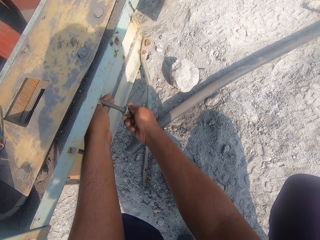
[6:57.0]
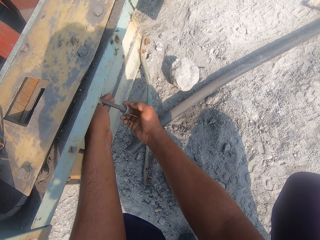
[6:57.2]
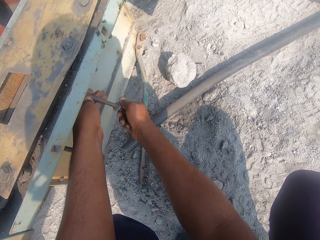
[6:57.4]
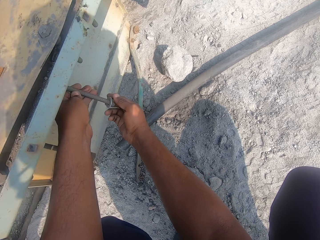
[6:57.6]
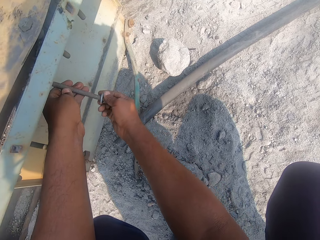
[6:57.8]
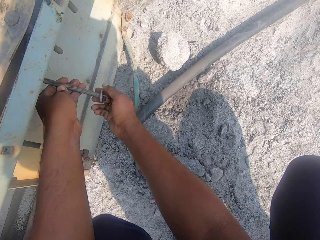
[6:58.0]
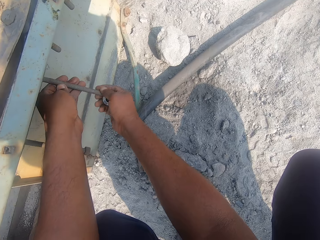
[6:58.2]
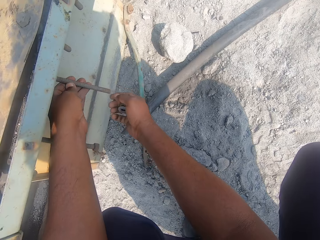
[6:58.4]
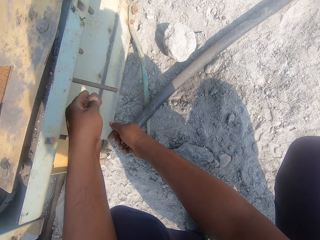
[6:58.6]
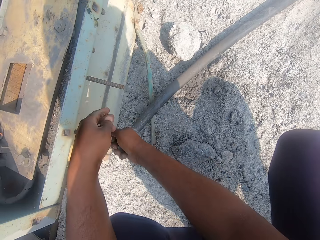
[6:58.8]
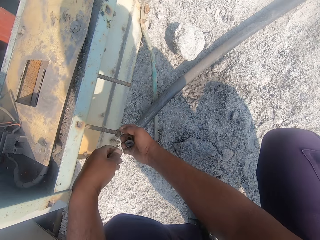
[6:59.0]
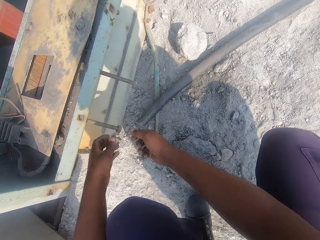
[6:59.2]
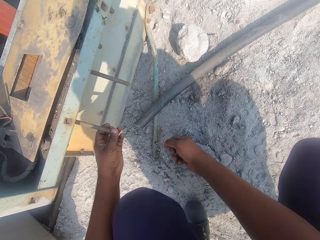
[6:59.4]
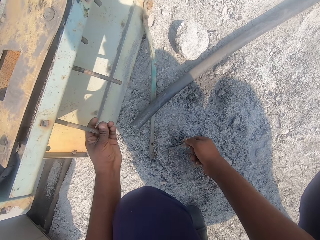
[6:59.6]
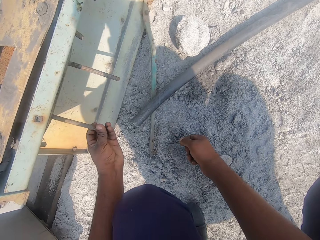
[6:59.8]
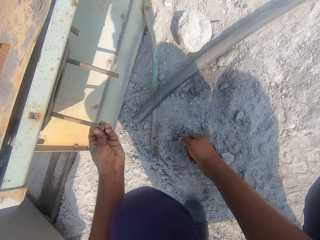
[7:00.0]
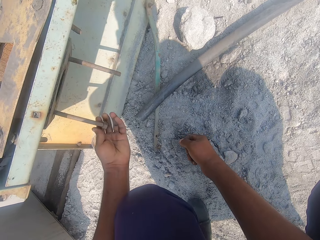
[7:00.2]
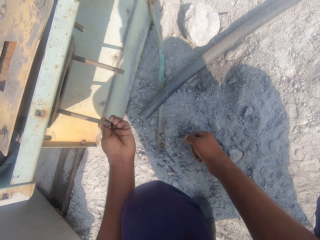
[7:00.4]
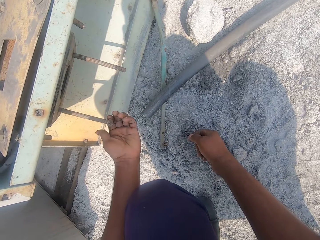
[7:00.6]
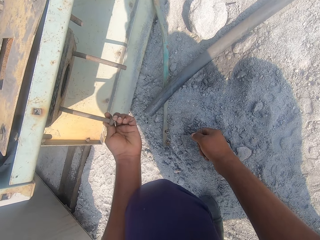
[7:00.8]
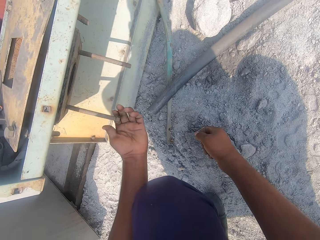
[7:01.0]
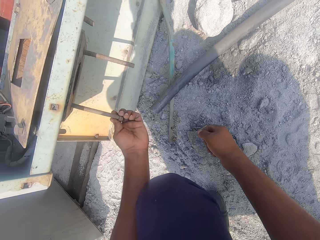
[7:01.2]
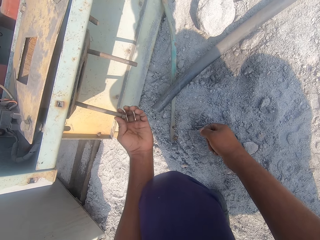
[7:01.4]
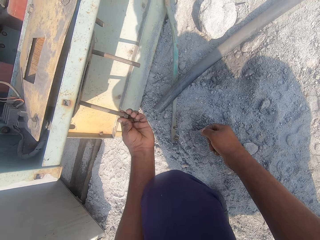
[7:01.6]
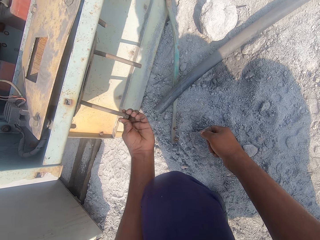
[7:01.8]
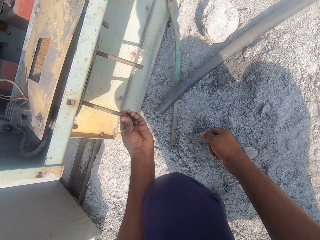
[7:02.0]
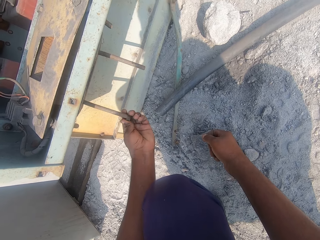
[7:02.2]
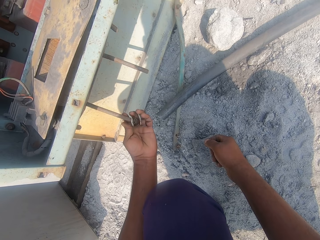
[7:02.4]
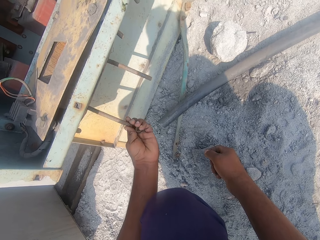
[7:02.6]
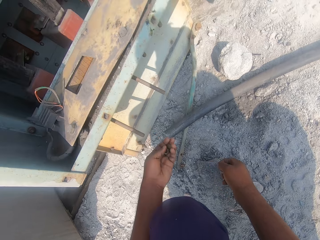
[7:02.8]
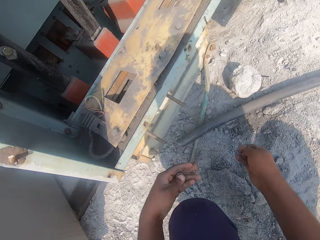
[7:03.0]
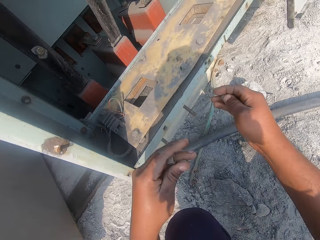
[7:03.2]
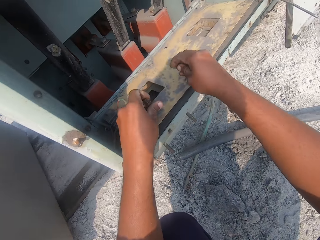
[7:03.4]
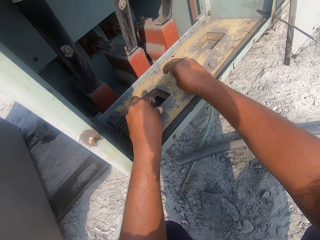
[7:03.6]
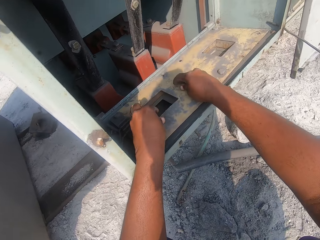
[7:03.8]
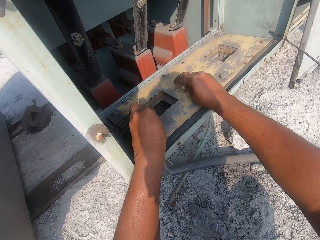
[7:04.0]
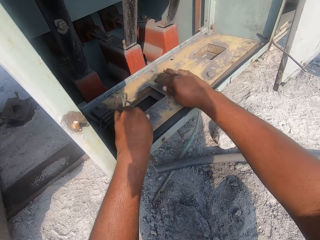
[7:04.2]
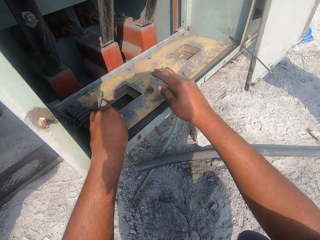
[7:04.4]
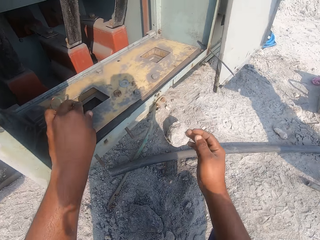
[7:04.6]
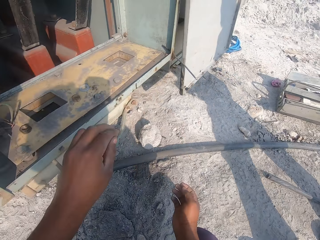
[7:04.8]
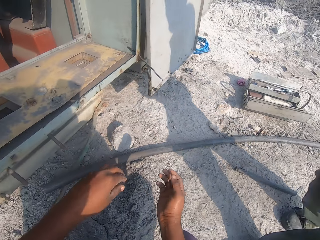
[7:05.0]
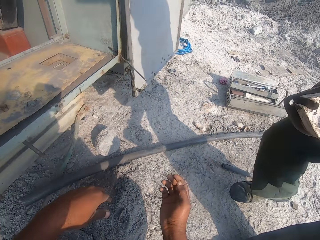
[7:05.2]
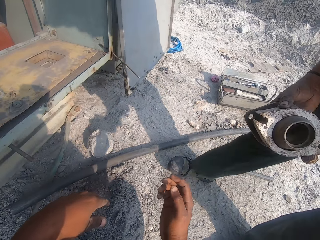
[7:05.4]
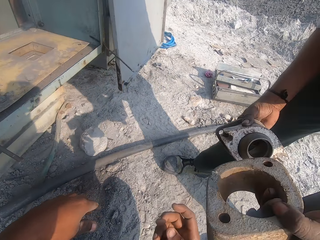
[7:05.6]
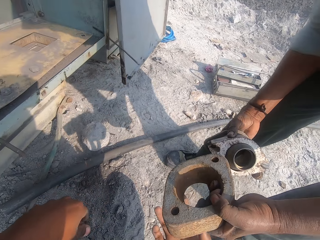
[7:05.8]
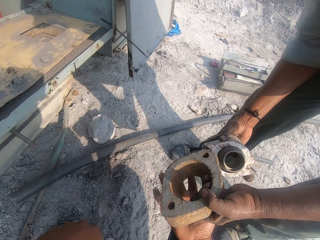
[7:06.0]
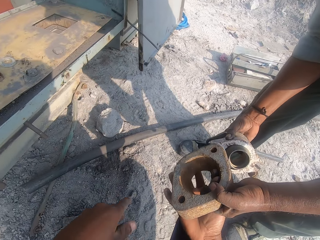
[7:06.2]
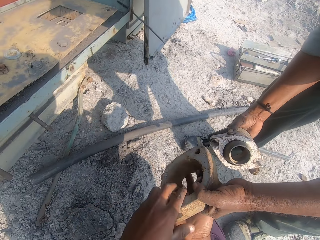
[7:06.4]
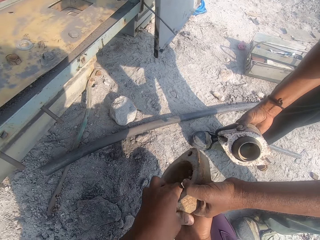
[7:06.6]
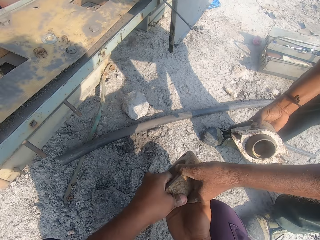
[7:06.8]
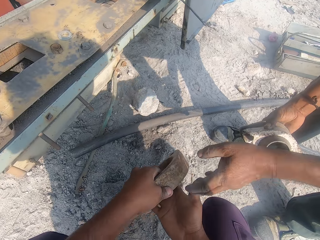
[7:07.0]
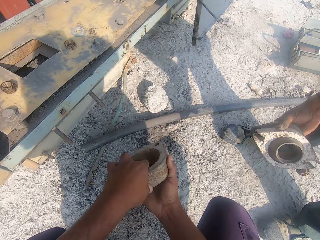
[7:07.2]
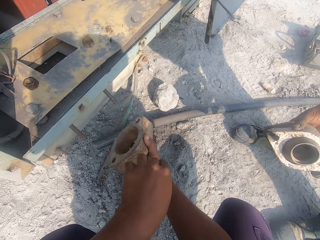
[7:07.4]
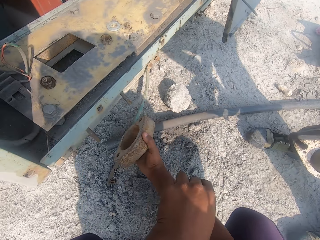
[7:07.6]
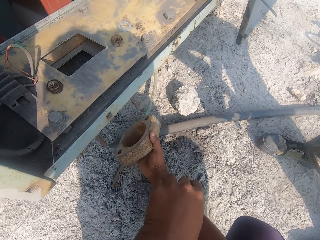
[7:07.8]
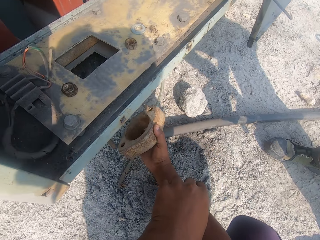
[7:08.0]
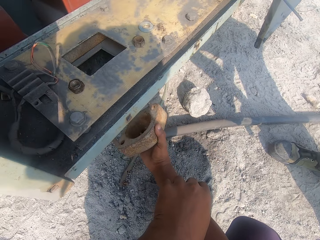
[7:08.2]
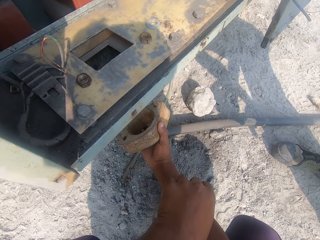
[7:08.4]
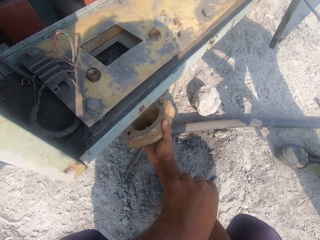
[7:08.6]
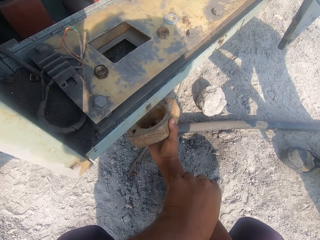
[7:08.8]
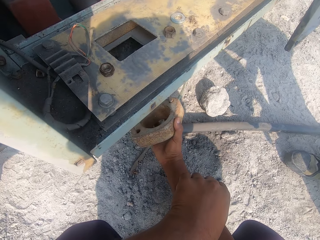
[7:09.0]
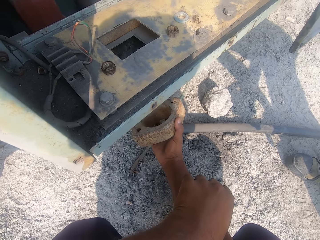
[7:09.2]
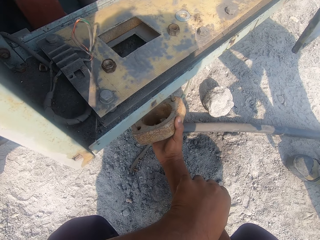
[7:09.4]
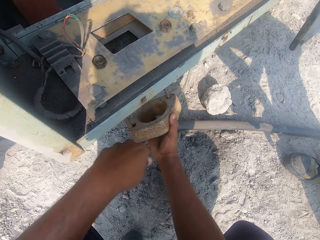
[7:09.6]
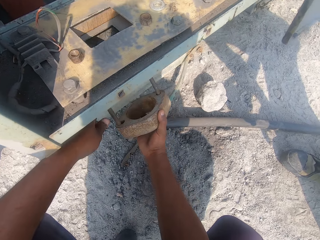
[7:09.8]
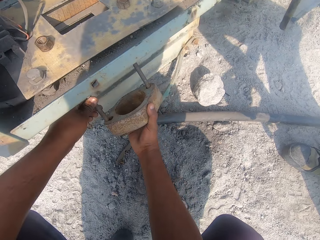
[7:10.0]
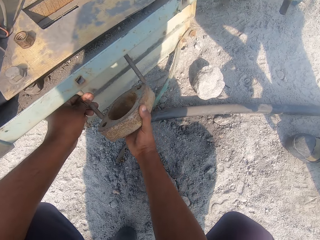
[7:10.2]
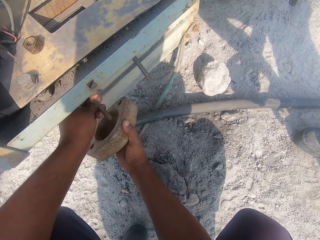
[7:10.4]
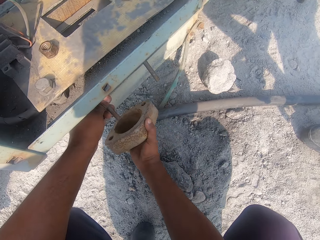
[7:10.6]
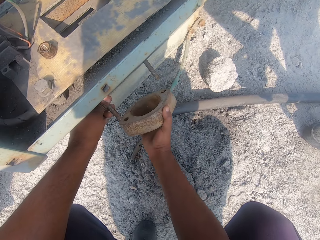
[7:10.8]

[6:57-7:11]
The camera wearer loosens the other bolt. They place the bolts on the steel board. They pick up something from a man.

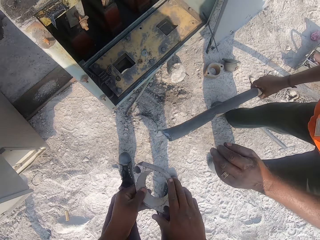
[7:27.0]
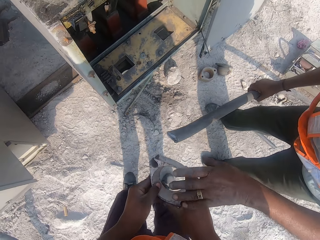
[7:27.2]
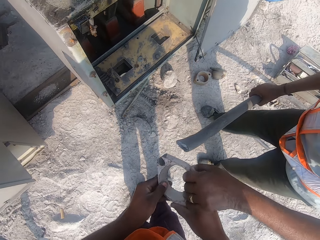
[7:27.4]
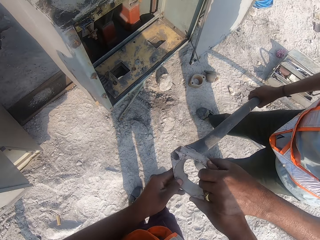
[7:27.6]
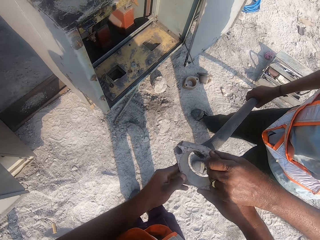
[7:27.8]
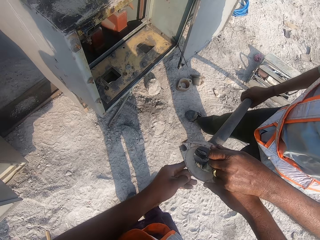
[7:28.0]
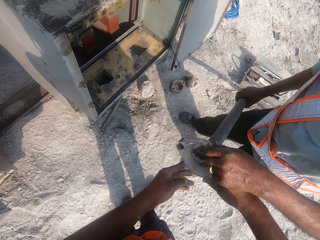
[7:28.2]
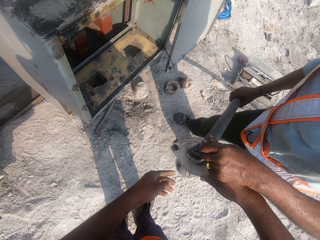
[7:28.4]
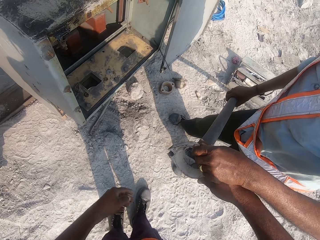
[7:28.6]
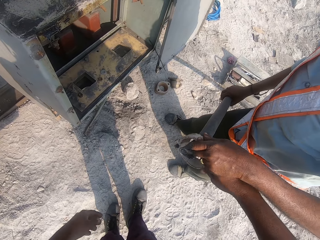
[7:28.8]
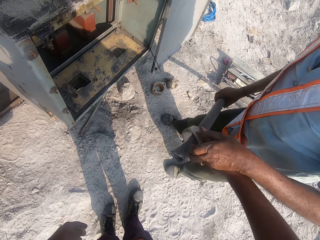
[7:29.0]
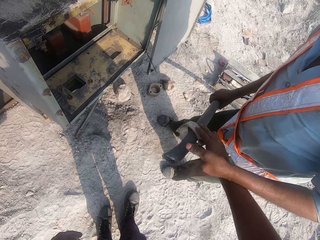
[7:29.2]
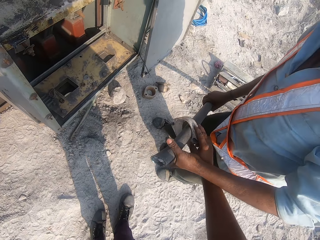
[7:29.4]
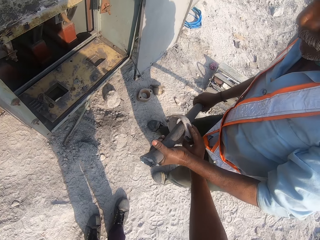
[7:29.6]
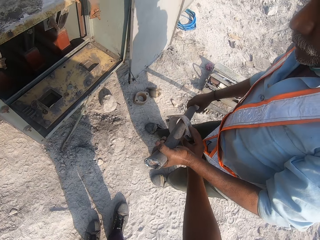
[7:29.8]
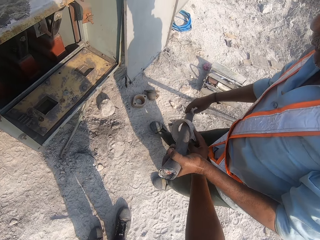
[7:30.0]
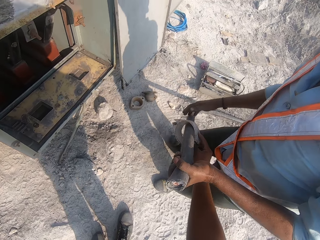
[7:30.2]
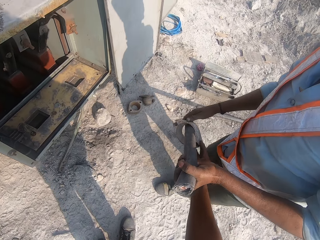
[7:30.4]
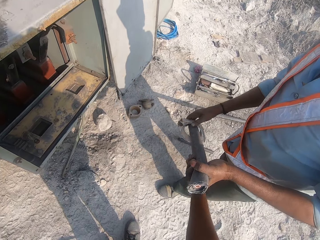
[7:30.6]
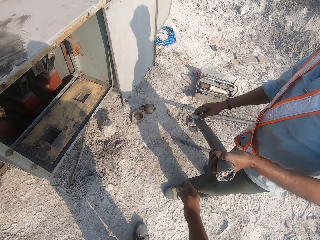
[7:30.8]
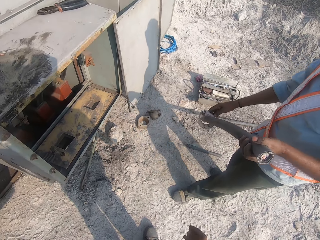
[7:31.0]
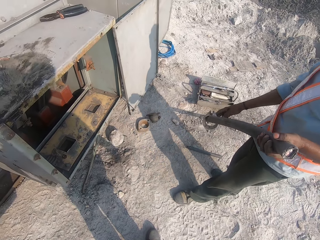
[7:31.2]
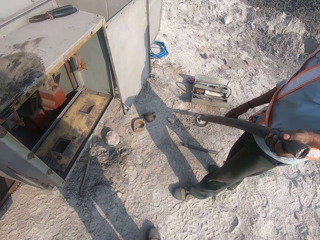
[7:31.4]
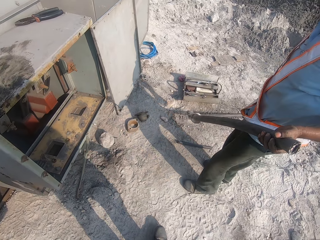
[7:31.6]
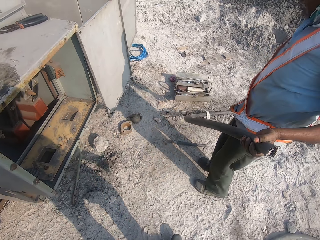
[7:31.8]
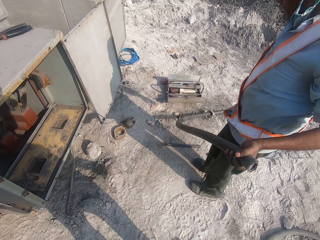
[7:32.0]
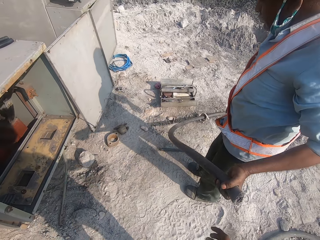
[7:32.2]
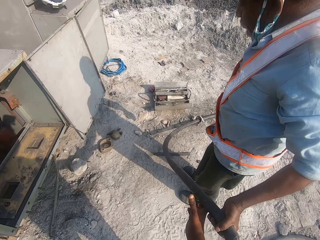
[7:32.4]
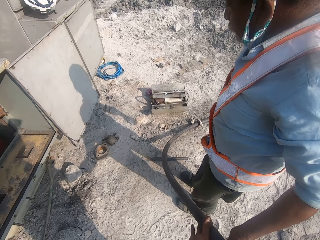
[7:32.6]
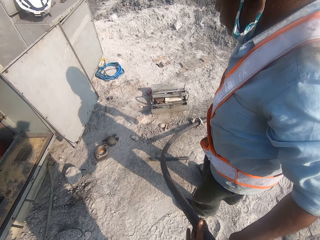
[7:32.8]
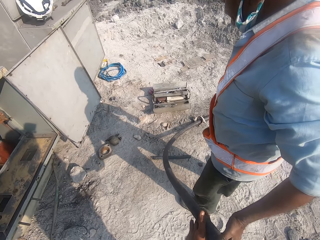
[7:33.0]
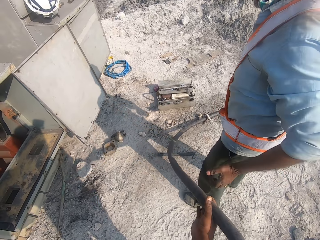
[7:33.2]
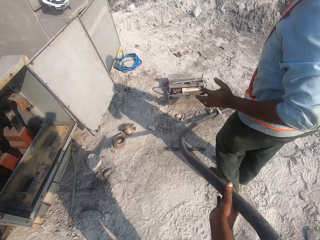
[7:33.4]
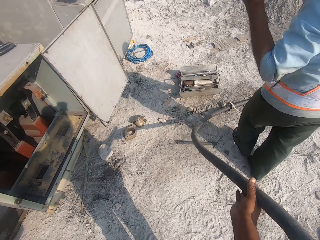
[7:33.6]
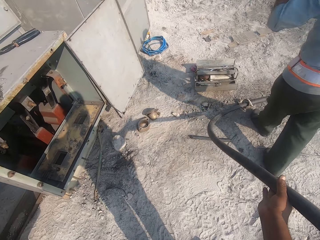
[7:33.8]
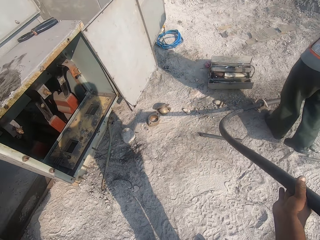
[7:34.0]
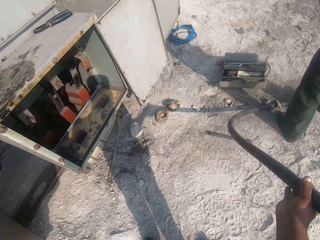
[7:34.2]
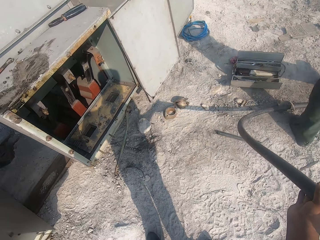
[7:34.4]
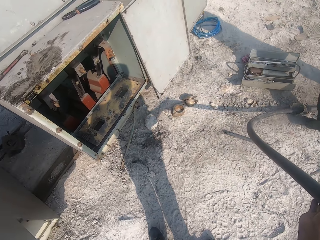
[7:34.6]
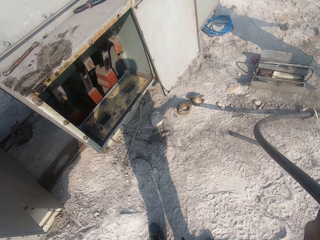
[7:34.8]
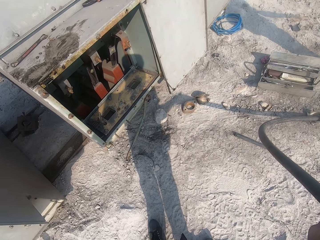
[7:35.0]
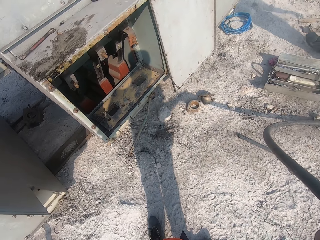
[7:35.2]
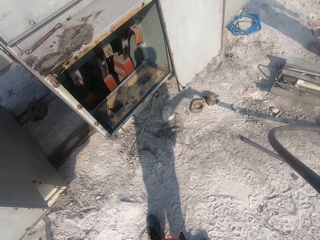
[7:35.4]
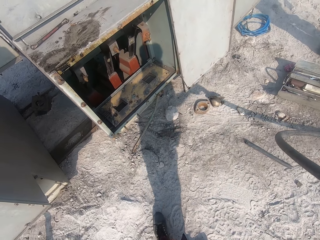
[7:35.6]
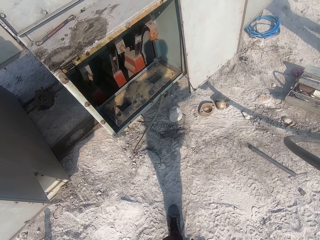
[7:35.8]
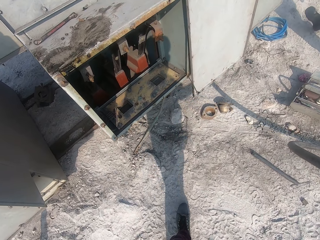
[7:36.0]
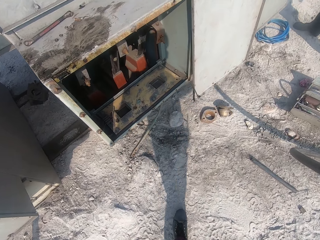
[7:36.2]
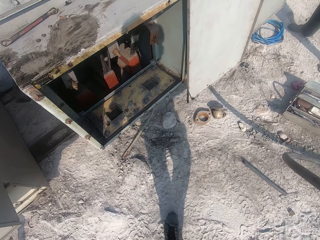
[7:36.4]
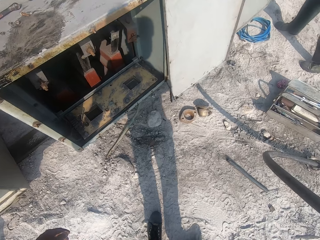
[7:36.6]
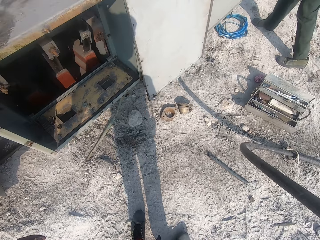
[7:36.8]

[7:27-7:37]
A man holds something and inserts a metal rod in the pipe. The camera wearer holds the pipe with the man.
